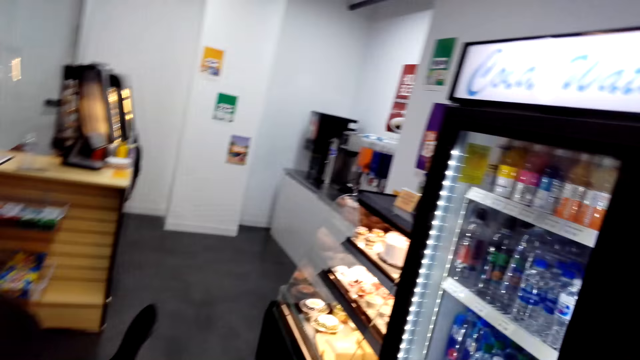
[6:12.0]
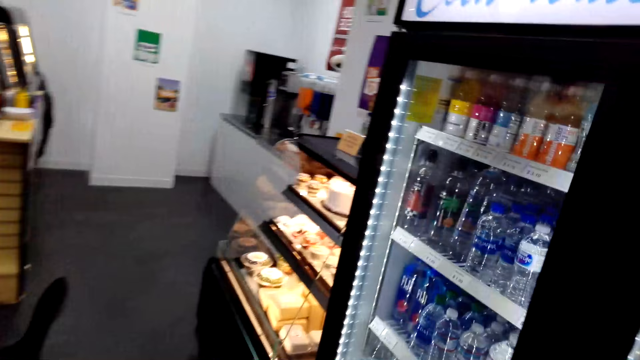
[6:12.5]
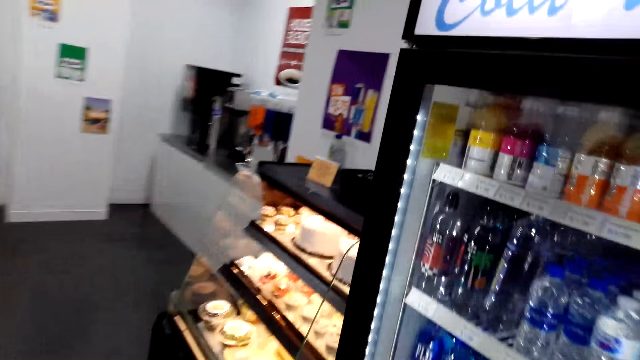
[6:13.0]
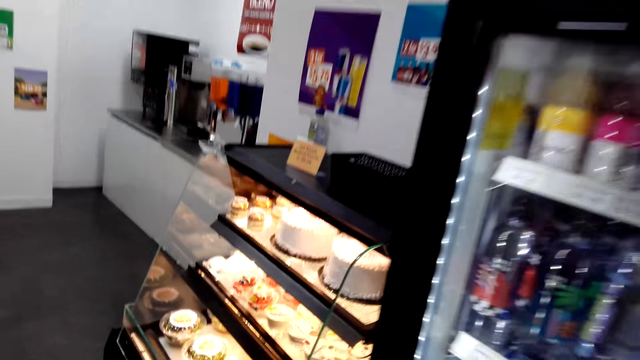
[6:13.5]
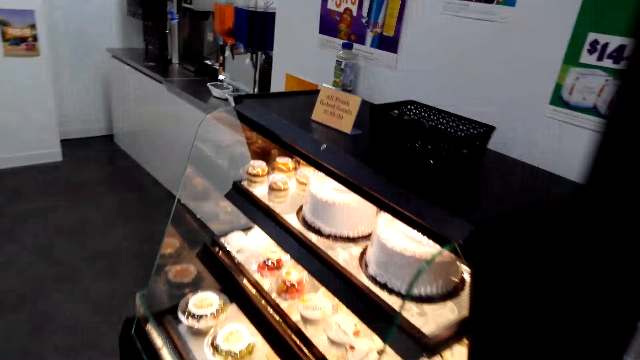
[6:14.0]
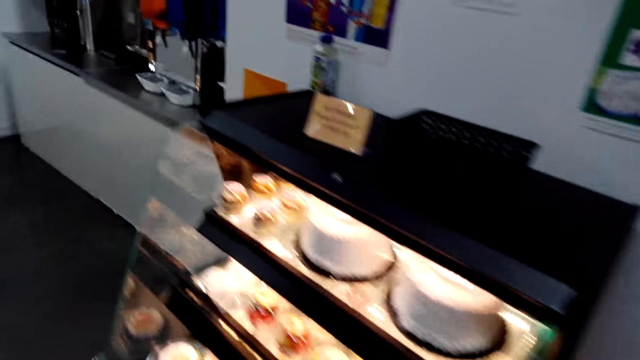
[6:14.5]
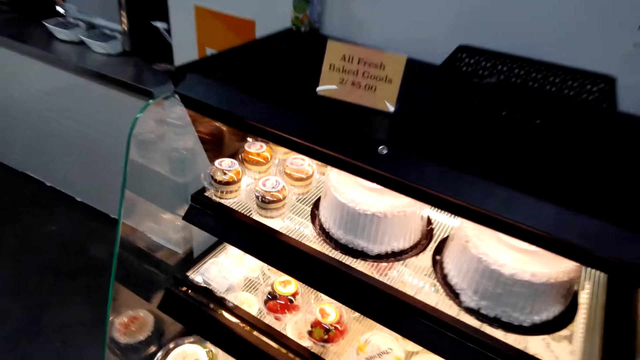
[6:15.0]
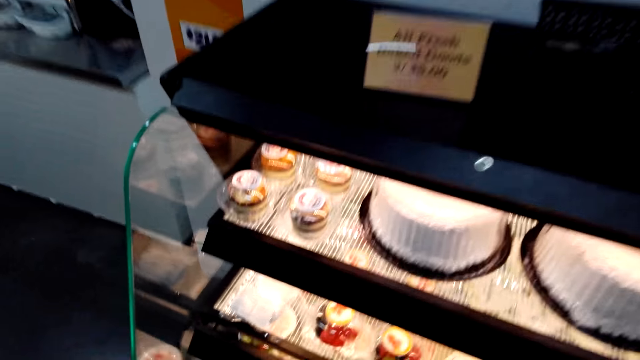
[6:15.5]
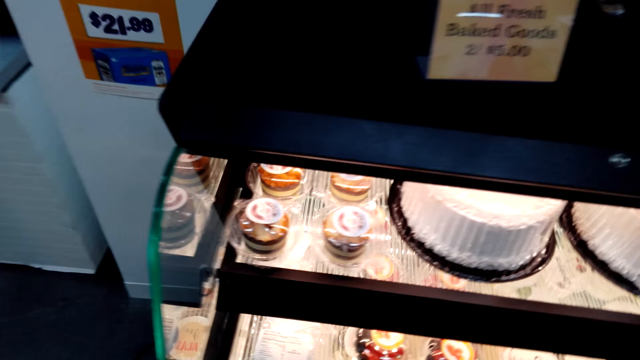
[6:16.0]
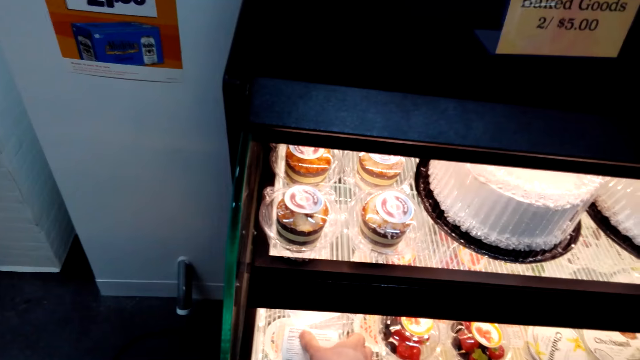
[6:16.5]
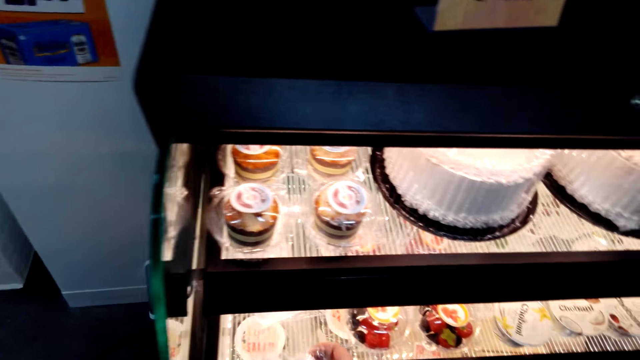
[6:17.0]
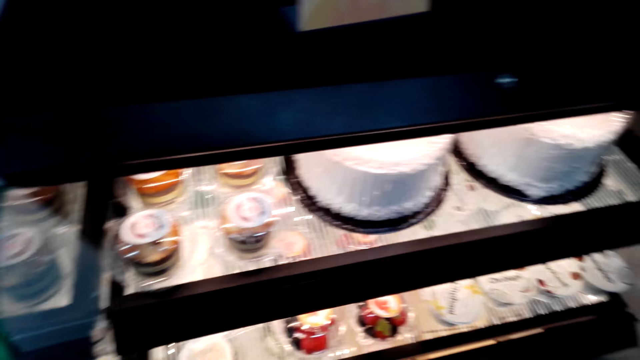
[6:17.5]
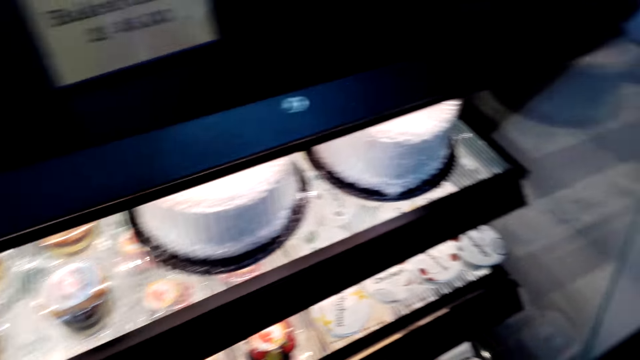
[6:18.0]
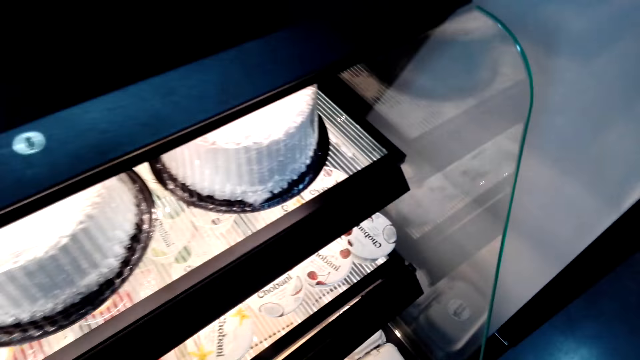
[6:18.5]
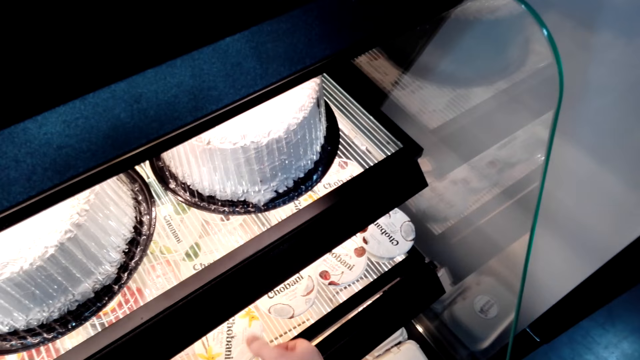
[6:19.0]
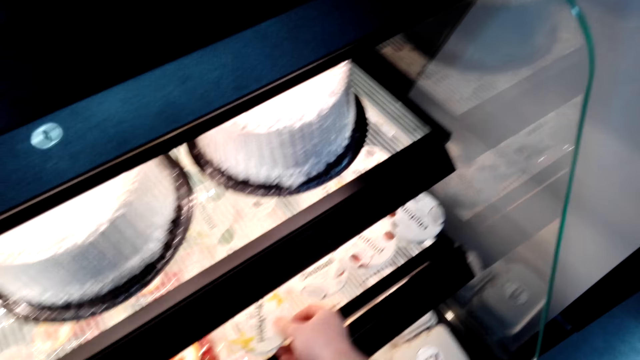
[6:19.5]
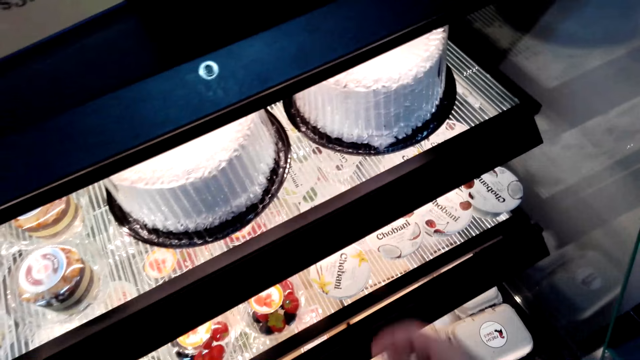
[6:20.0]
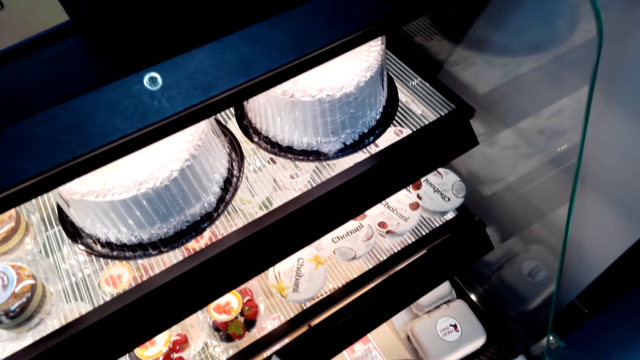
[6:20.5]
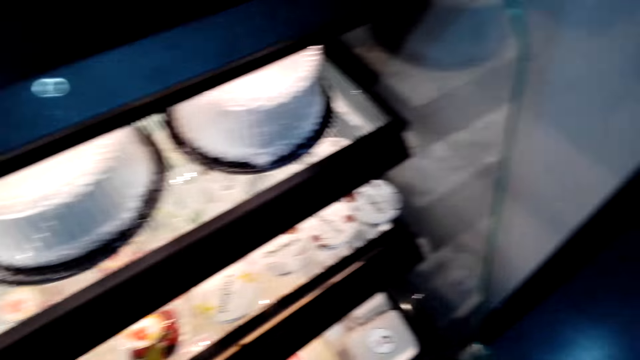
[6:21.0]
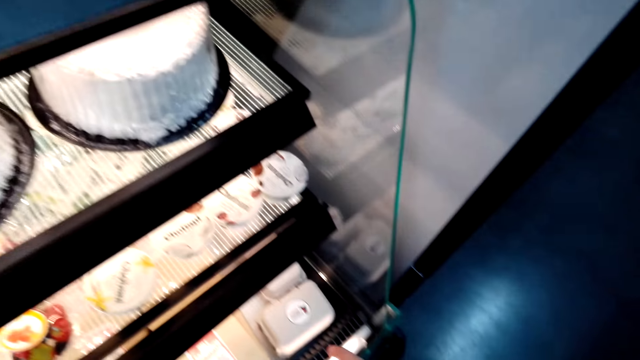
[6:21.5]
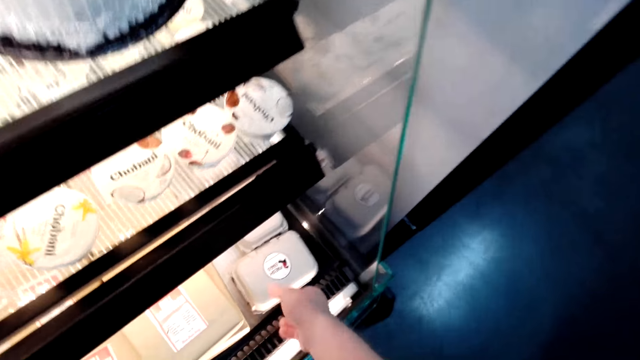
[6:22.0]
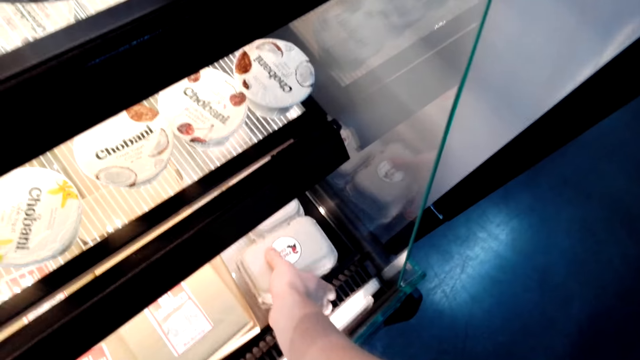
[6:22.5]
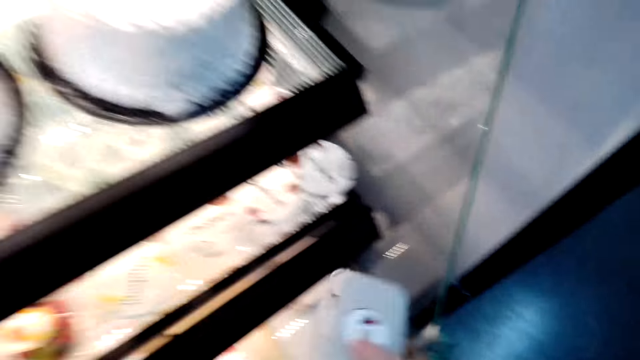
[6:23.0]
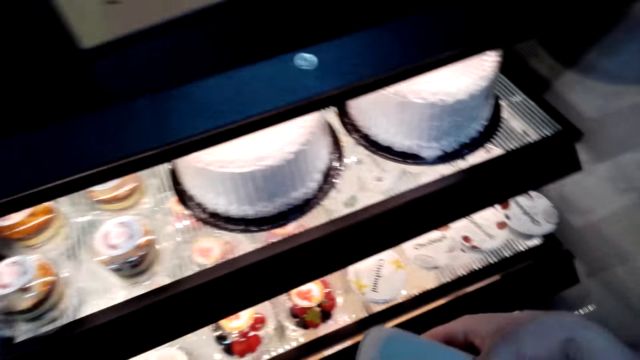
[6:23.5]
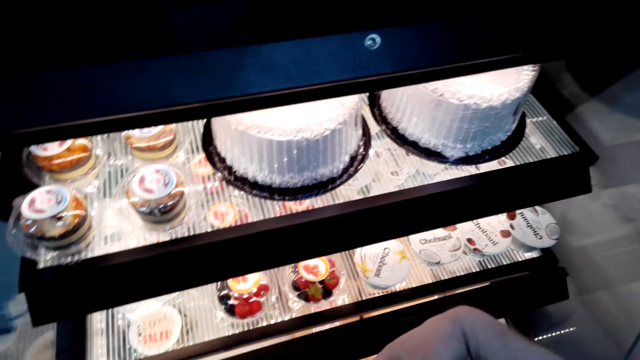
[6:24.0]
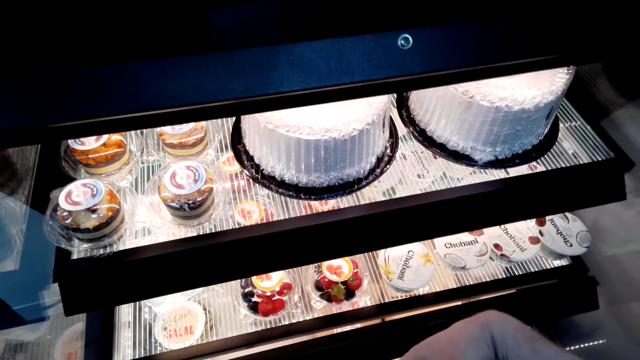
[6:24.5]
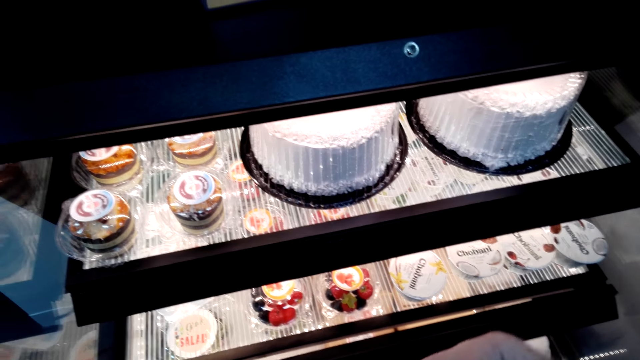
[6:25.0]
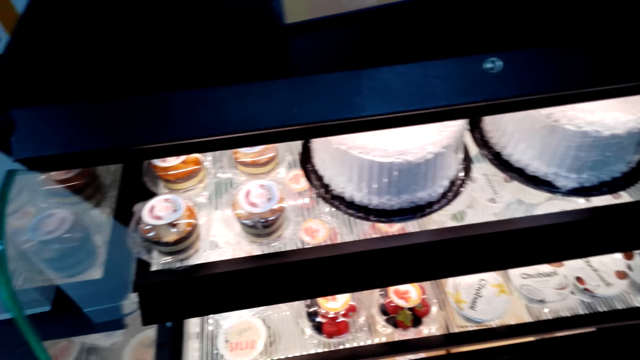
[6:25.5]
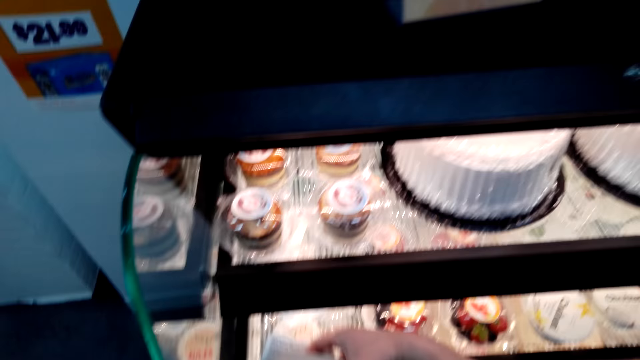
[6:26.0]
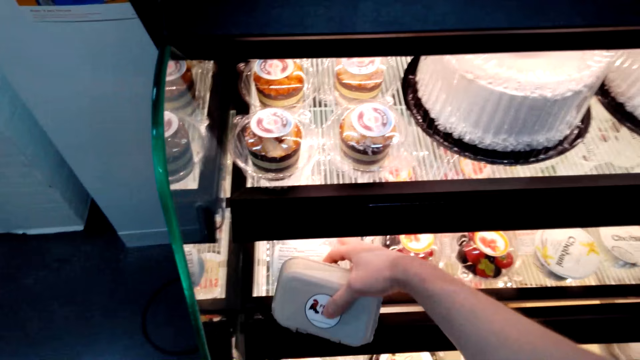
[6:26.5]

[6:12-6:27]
The camera wearer walks around the shop. They take a packet of cake. They touch yoghurt. They take a plastic box of cake.

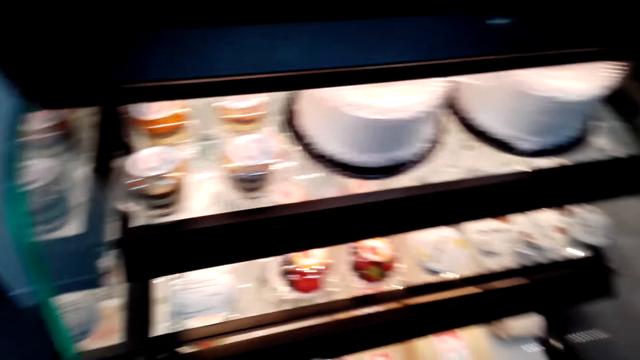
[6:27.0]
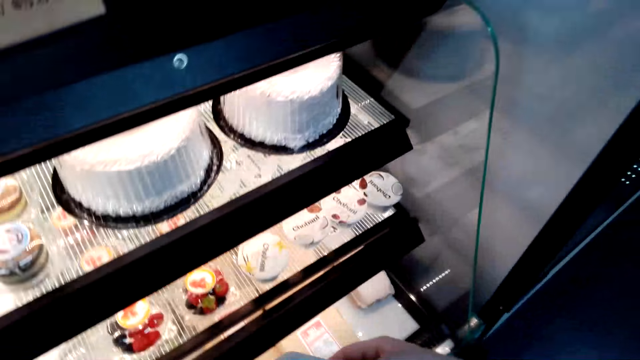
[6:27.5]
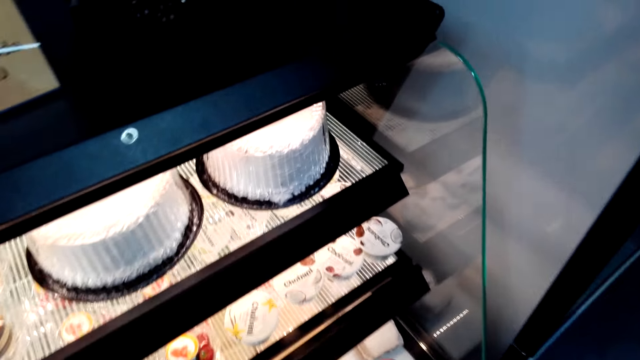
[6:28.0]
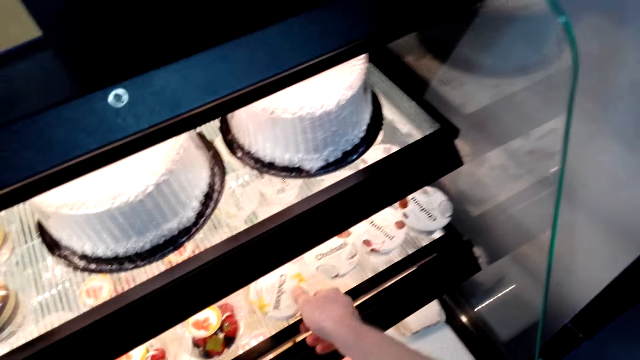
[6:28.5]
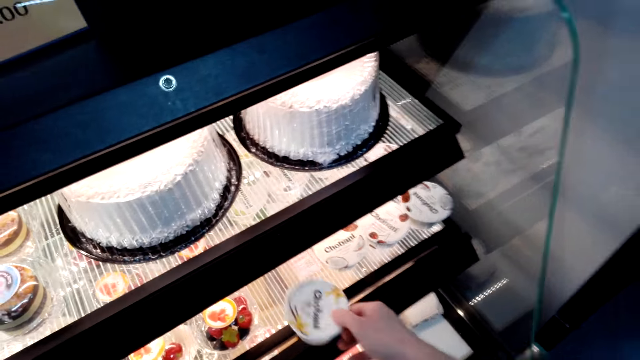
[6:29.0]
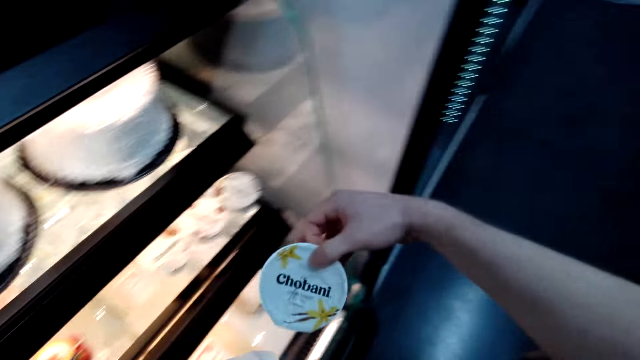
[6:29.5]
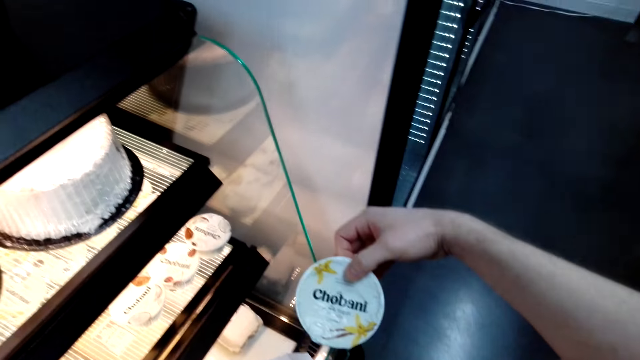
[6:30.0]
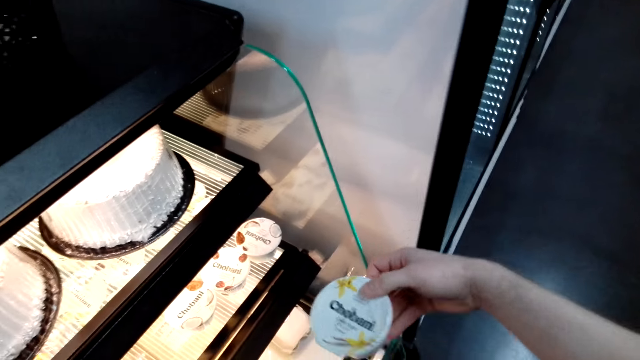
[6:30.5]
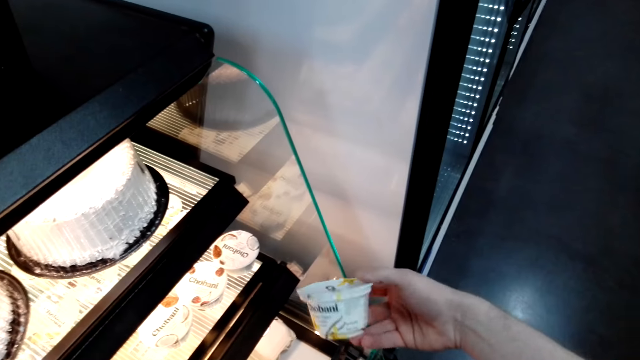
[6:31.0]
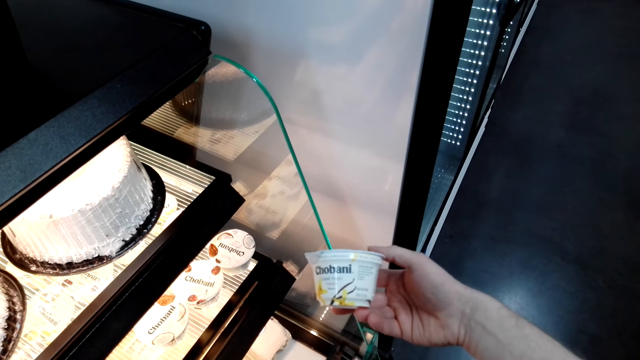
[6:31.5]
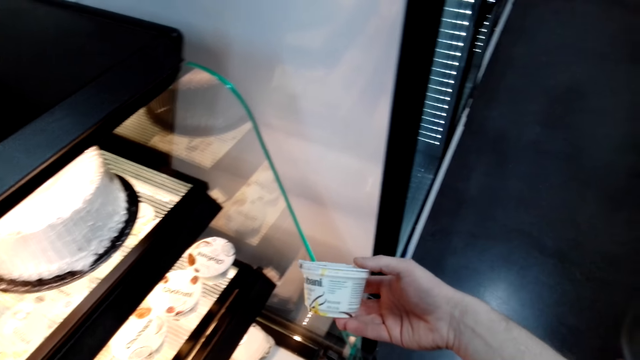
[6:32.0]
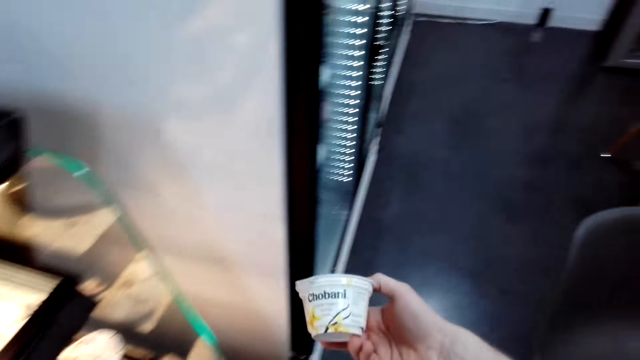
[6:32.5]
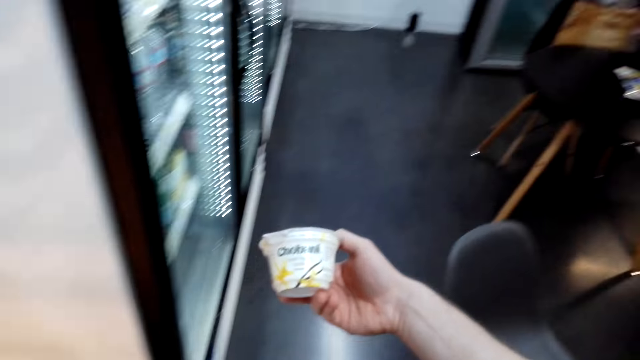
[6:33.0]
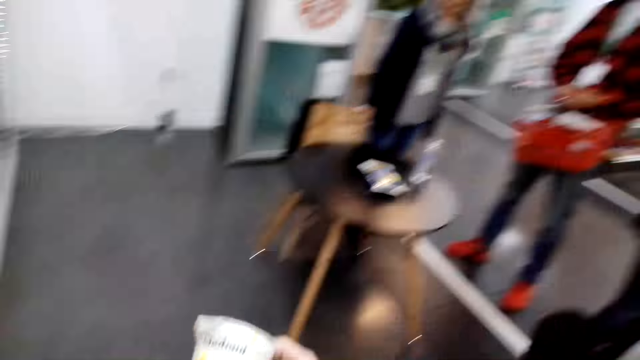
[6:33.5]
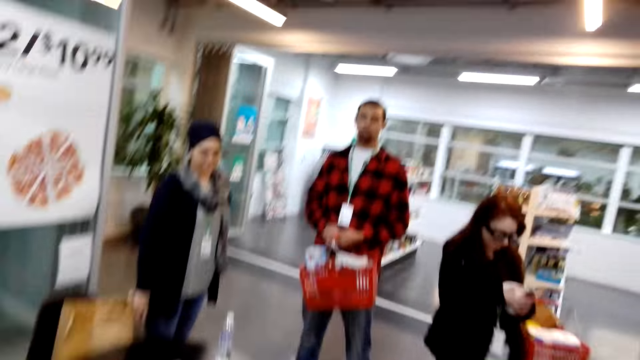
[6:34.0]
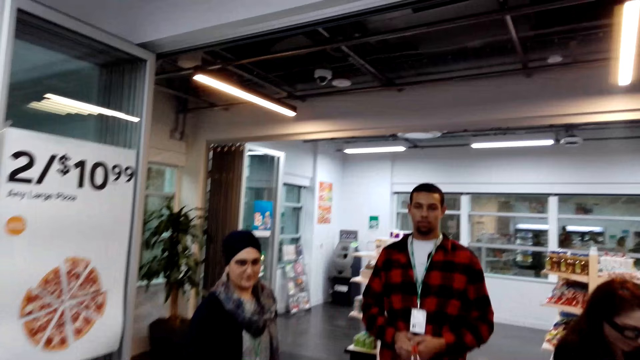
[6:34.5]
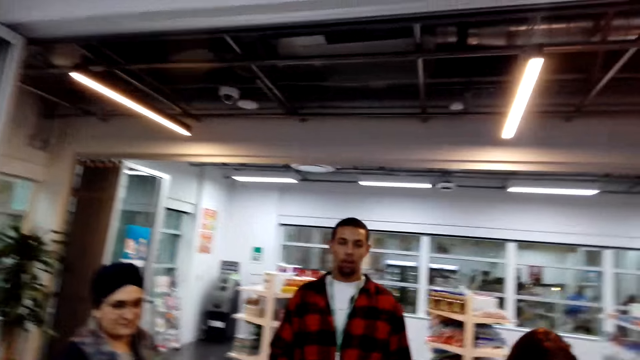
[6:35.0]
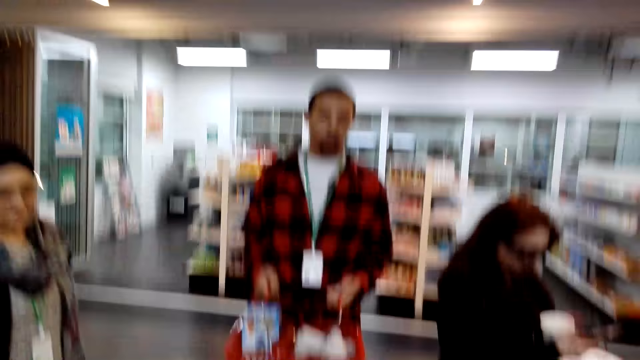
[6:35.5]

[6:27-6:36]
The camera wearer takes yoghurt. They look at the yoghurt. They walk toward a man.
